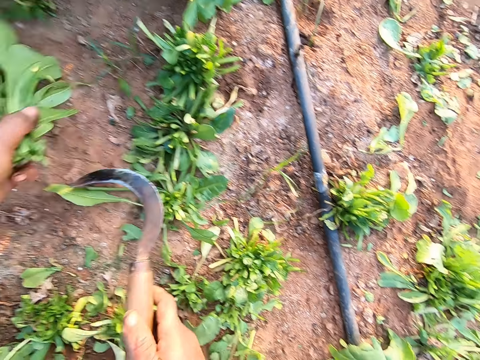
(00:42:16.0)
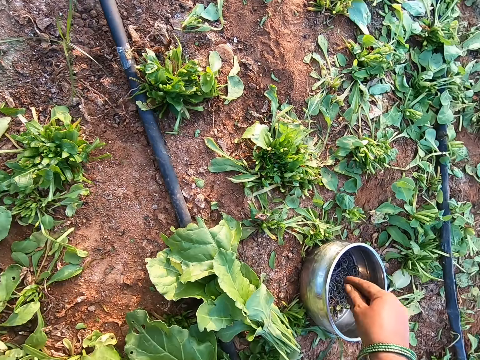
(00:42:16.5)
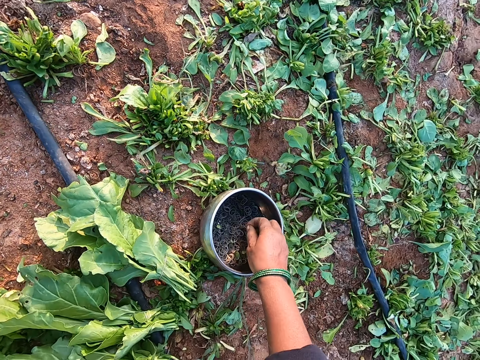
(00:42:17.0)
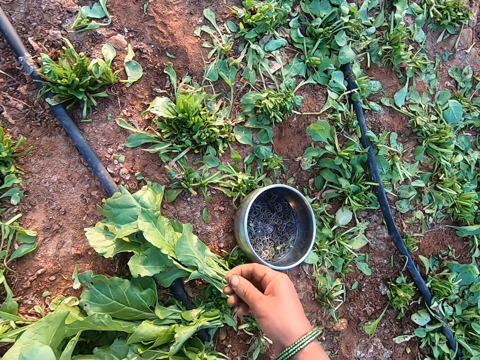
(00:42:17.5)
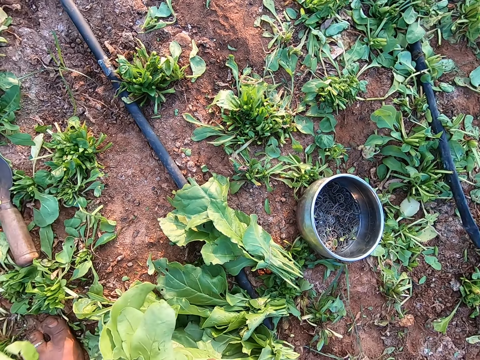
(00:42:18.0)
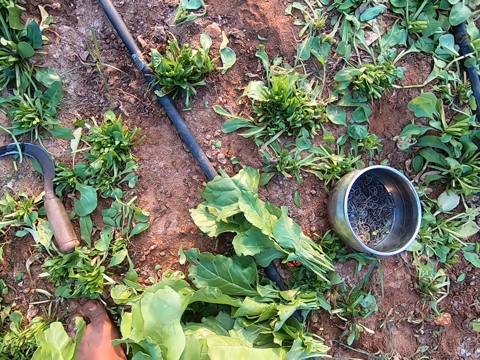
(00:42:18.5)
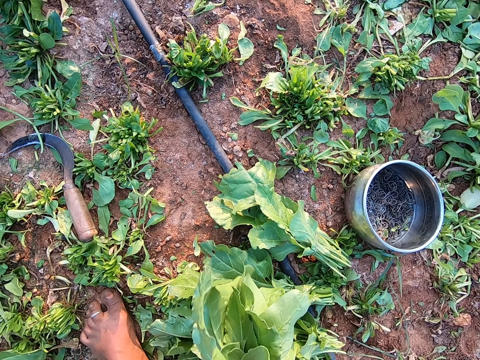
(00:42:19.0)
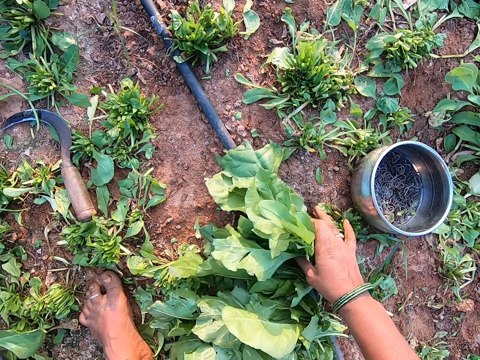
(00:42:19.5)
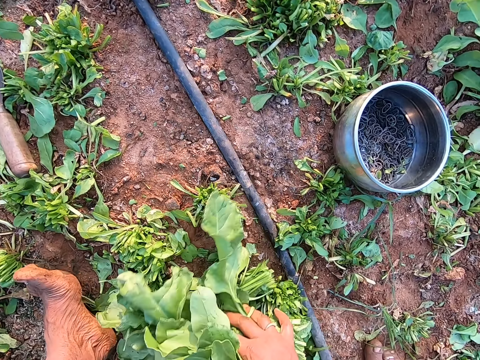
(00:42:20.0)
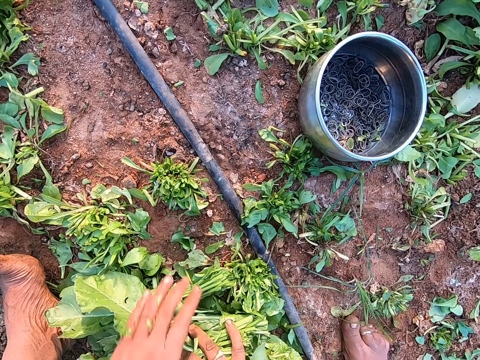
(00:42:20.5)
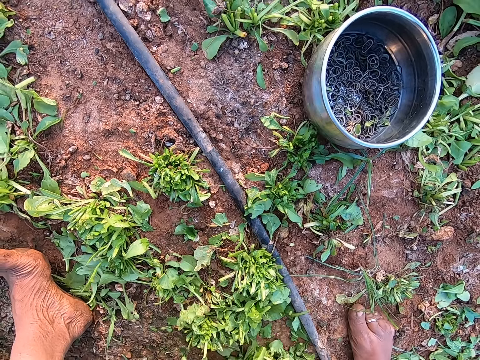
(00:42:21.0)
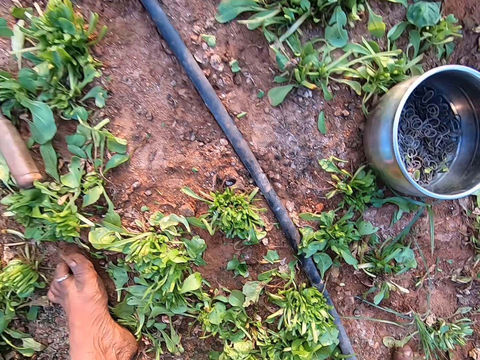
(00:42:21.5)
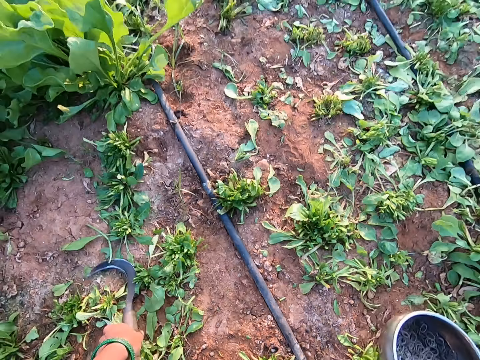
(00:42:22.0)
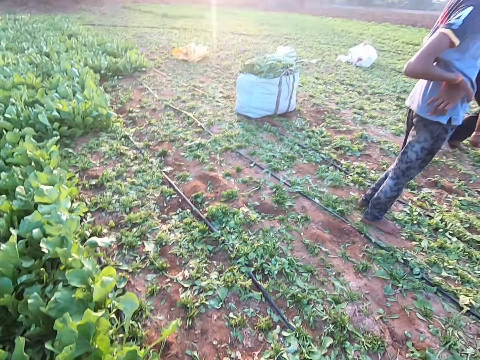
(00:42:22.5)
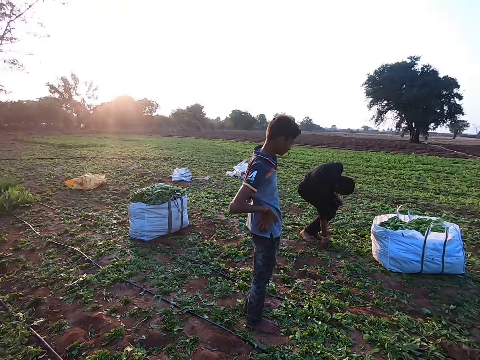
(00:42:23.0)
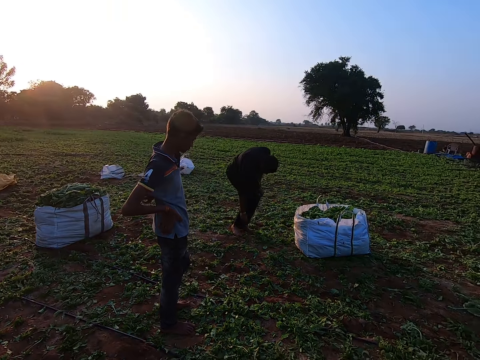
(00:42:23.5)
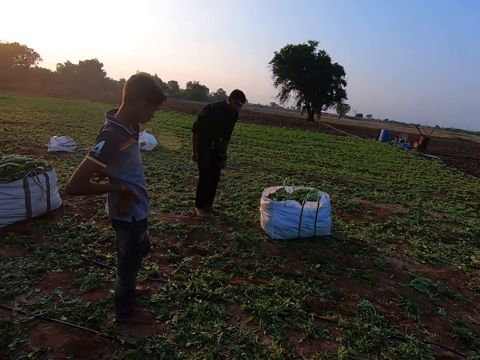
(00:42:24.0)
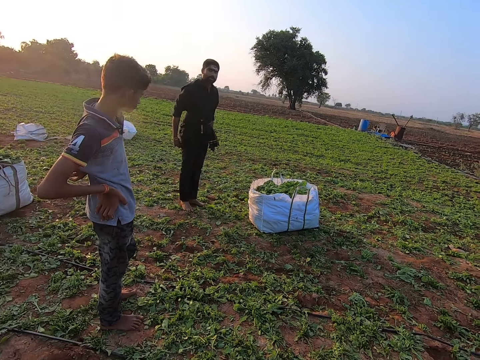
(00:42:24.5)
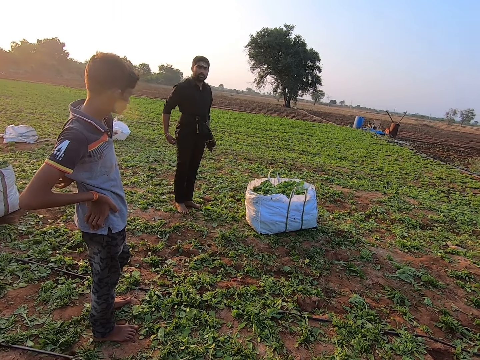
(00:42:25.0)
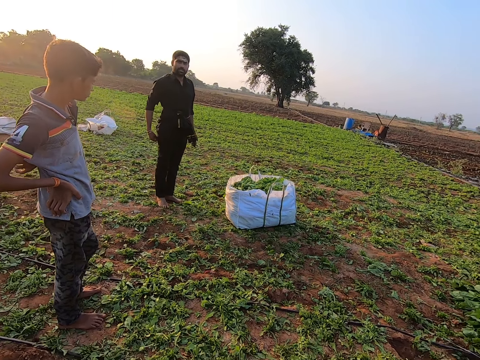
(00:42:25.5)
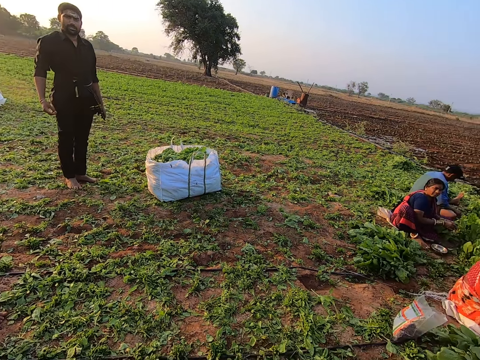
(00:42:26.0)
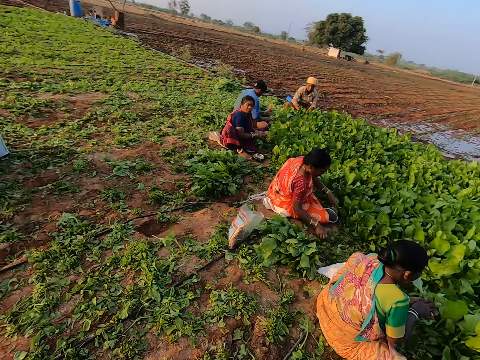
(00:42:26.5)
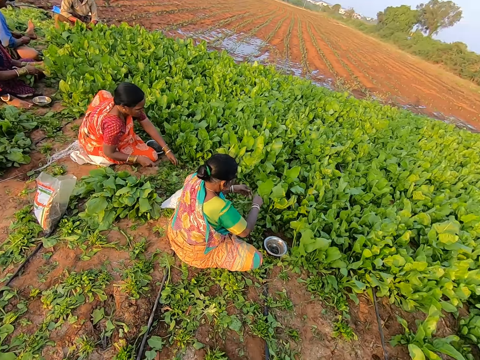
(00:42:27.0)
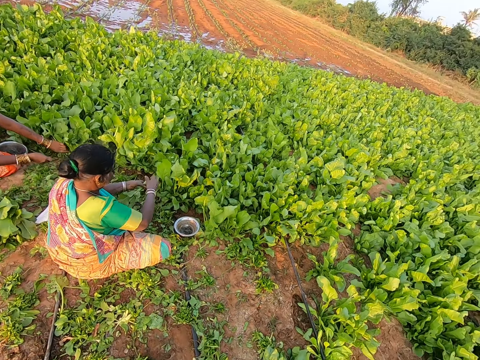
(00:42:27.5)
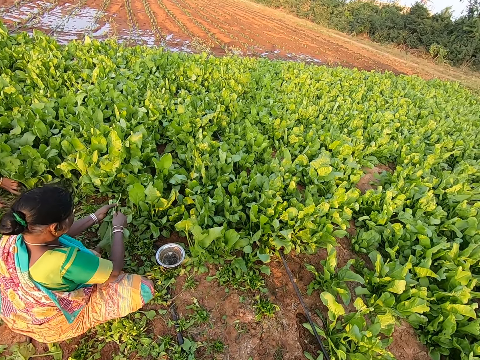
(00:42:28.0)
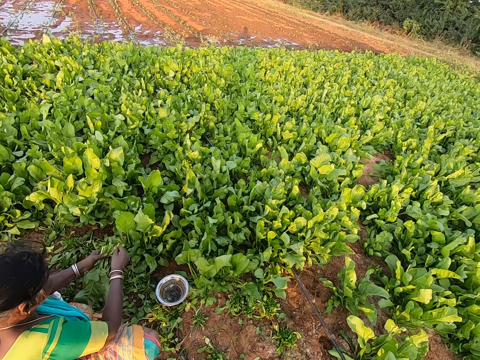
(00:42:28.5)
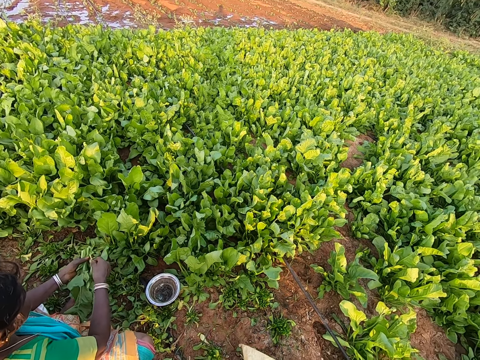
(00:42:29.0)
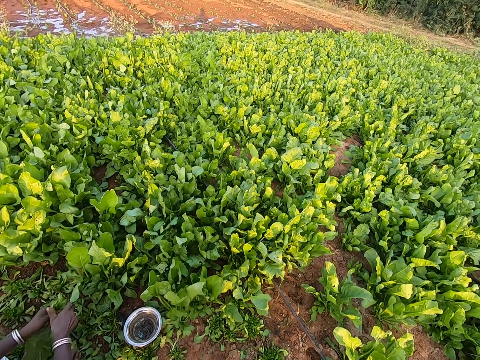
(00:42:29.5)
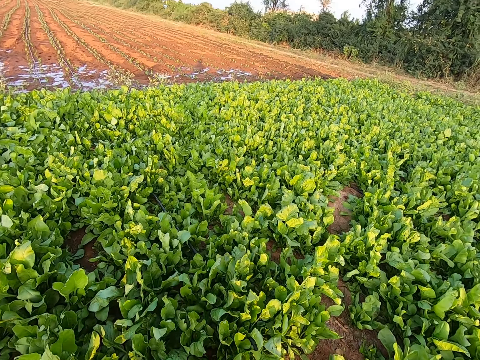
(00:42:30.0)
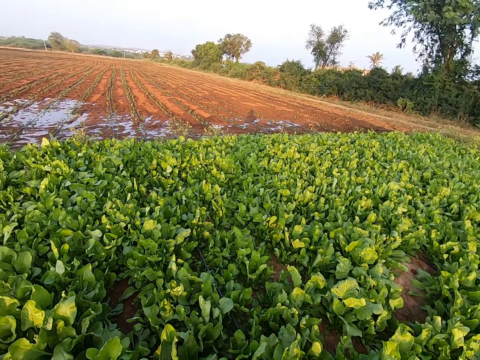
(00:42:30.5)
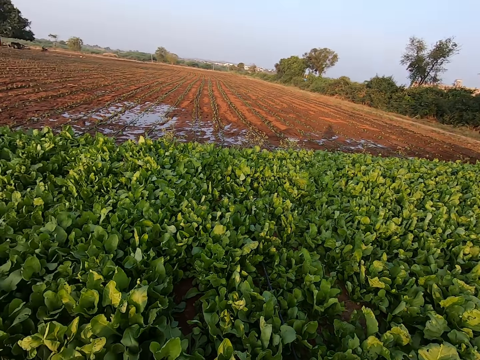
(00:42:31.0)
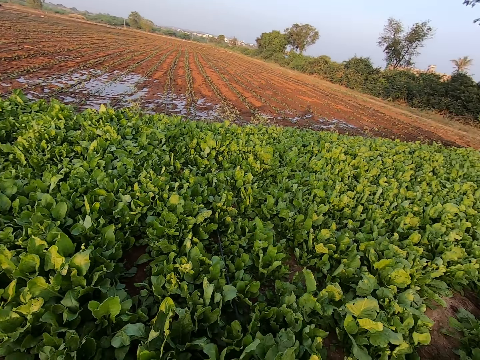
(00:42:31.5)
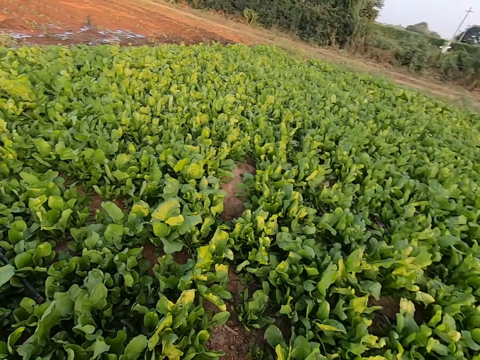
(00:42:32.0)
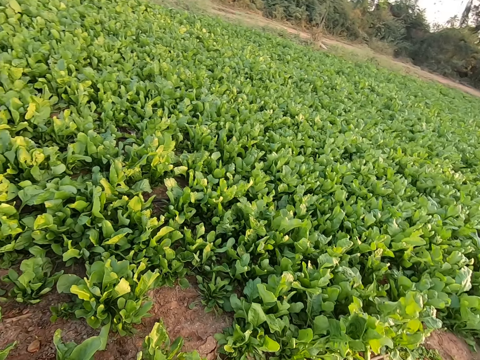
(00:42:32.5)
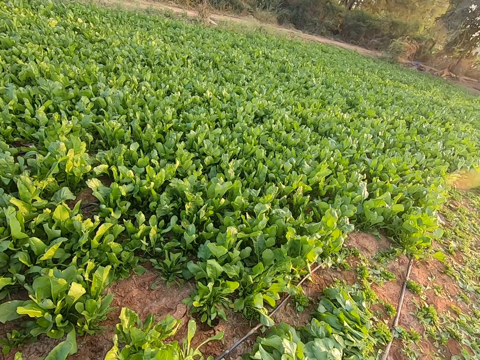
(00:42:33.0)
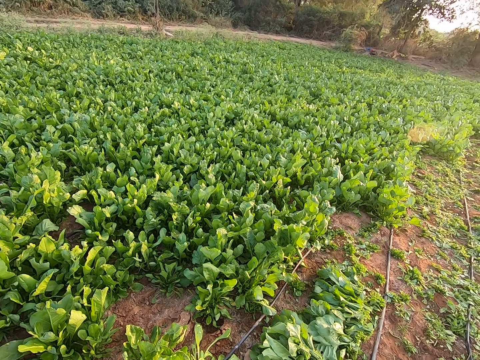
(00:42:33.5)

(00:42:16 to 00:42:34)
The camera wearer cuts a bunch of collard green leaves in her left hand with the sickle in her right hand. She drops the sickle in her right hand on the ground. She picks a rubber band from the container on the ground with her right hand. She puts the rubber band in her right hand around the collard green leaves in her left hand. She places the collard green leaves on the pile of collard green leaves with her right hand. She pulls the pile of collard green leaves towards herself with both hands. She holds the container on the ground with her right hand. She holds the sickle with her left hand. A boy stands on the field with his right hand on his waist. The camera wearer walks about the field. She looks at a person. A man touches the ground with his right hand. The camera wearer looks at another person. Another man sits on the ground. A woman holds a bunch of collard green leaves with both hands. Another woman arranges a bunch of collard green leaves in both hands. A third woman sits on the ground. A fourth woman picks a sickle off the ground with her right hand. The fourth woman cuts a bunch of collard green leaves in her left hand with the sickle in her right hand. The camera wearer looks at a kales plantation.

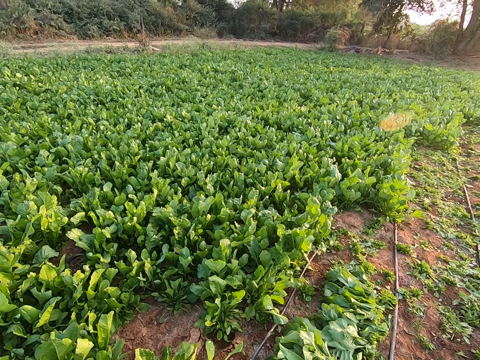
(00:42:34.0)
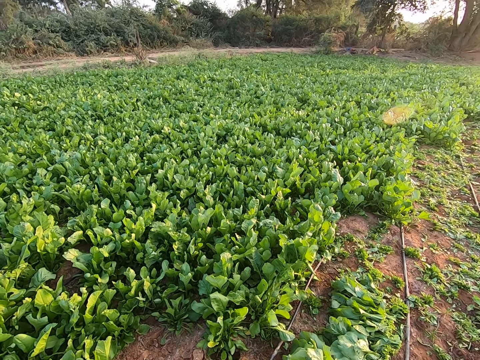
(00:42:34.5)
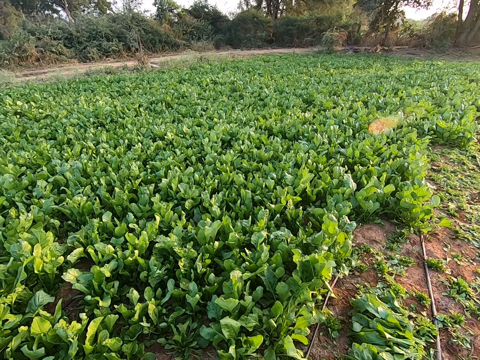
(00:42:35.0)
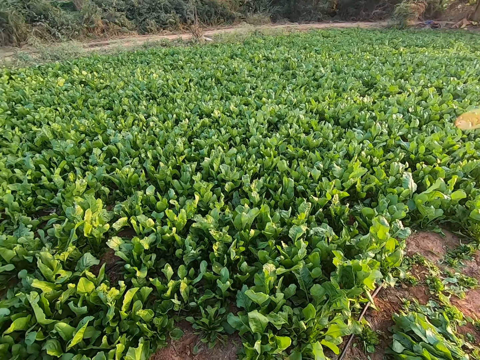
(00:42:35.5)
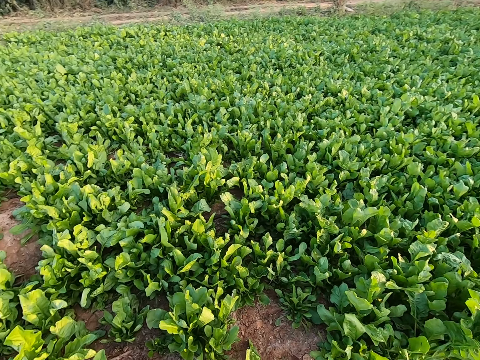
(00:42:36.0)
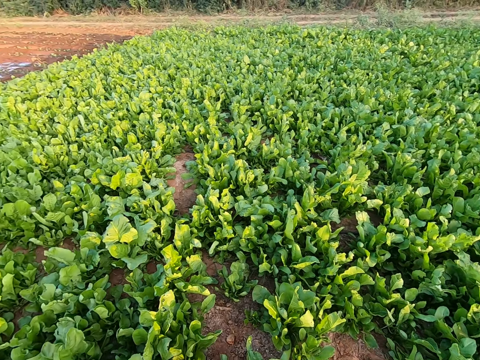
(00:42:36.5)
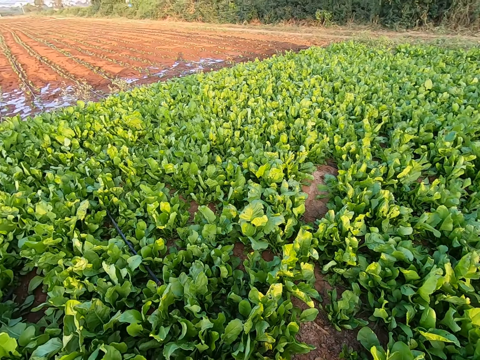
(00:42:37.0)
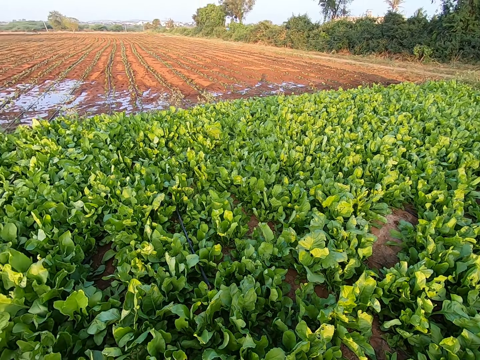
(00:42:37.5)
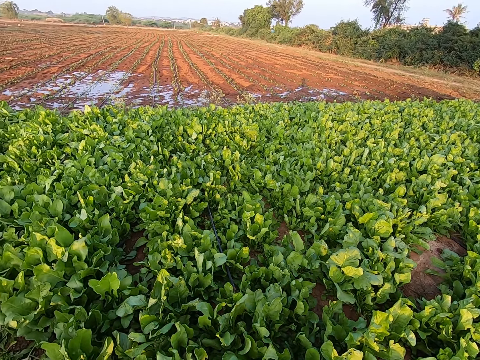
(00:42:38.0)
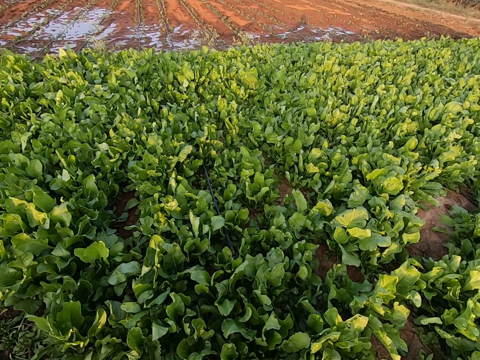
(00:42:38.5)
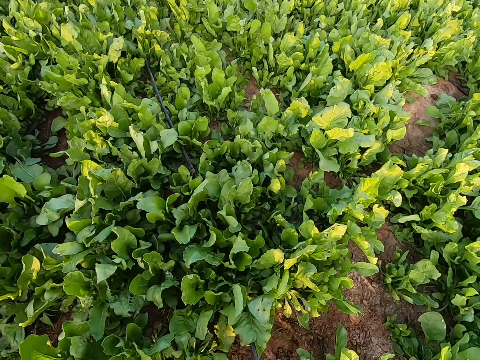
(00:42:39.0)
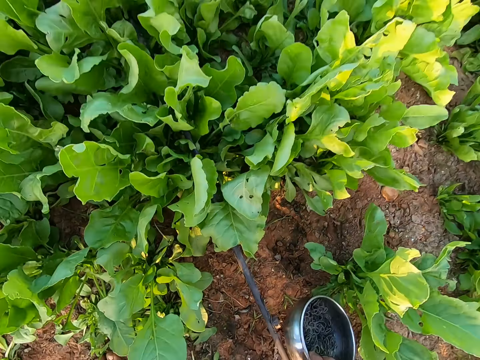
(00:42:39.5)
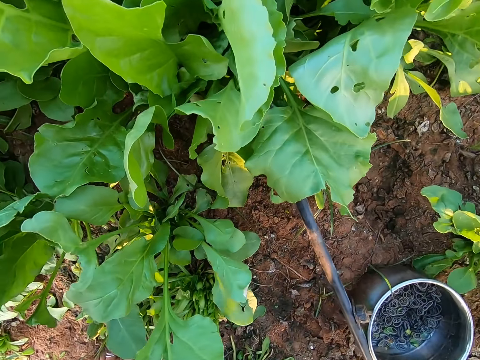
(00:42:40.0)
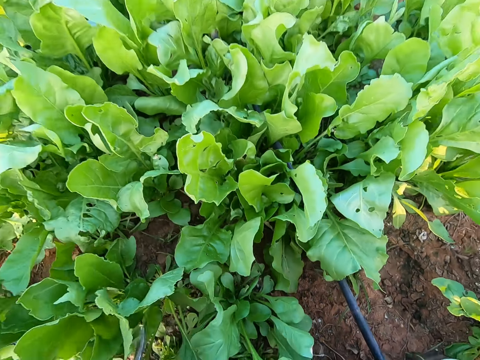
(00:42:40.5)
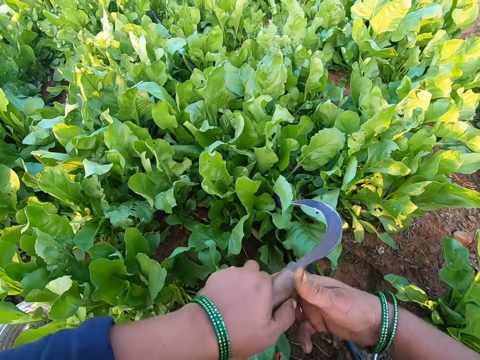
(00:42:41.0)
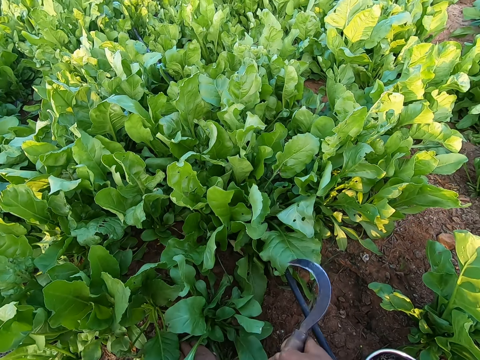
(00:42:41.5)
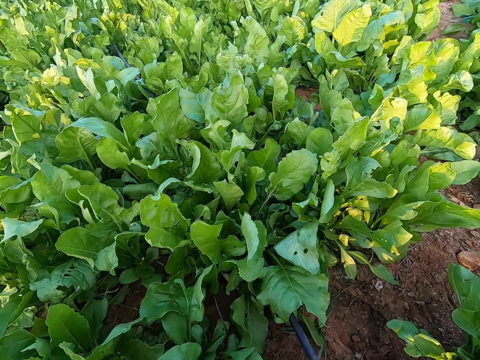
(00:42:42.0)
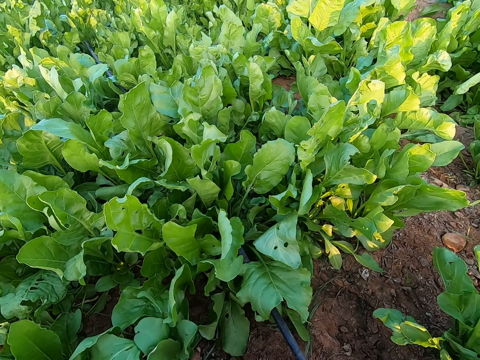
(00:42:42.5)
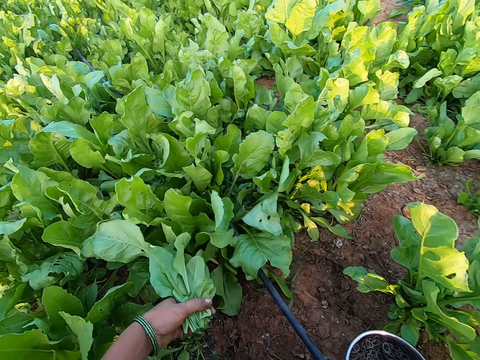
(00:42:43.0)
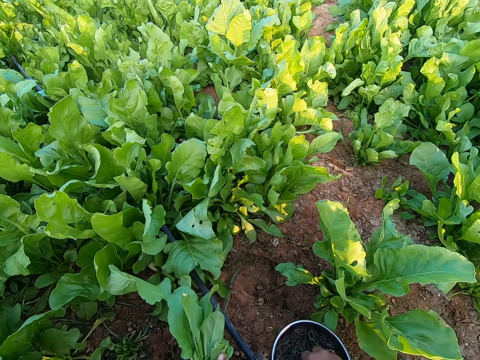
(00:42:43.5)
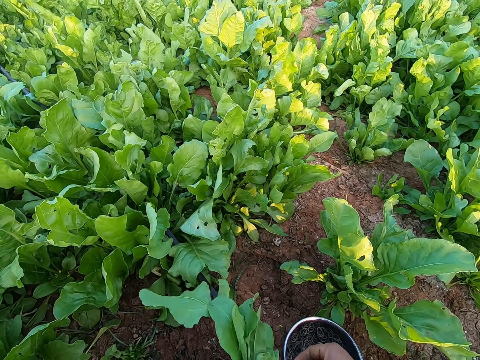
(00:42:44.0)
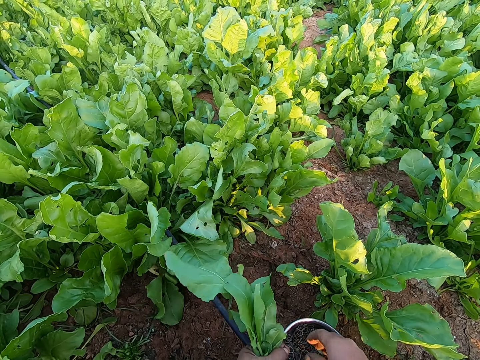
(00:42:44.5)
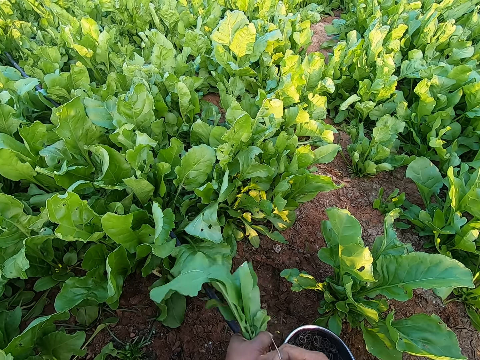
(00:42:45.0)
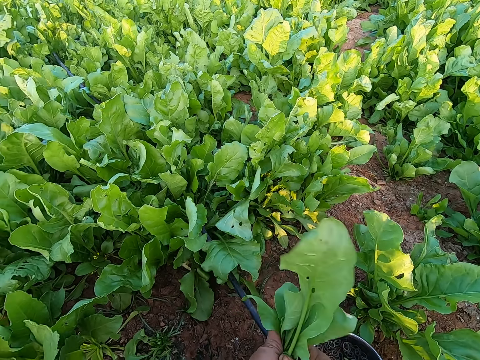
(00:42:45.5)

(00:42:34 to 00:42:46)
The camera wearer places the container in her right hand on the ground. She transfers the sickle from her left hand to her right hand. She cuts the kales with the sickle. She picks a rubber band from the container on the ground with her right hand. She puts the rubber band in her right hand around the collard green leaves in her left hand.
